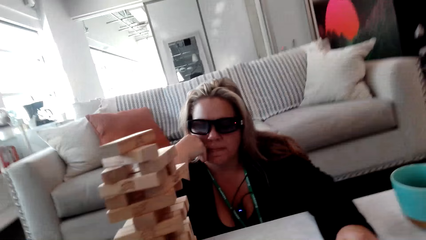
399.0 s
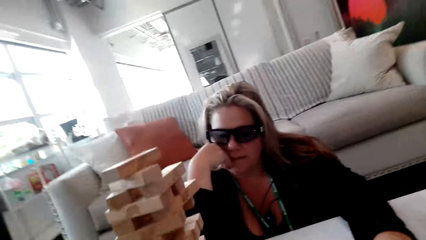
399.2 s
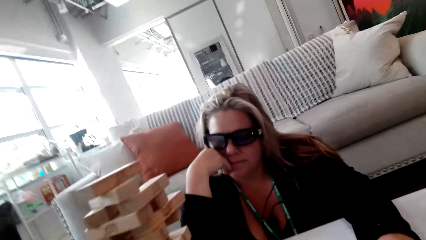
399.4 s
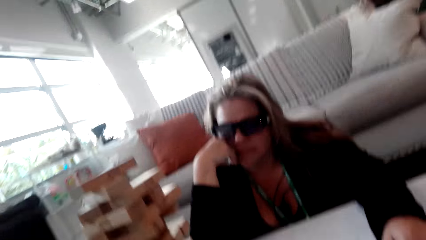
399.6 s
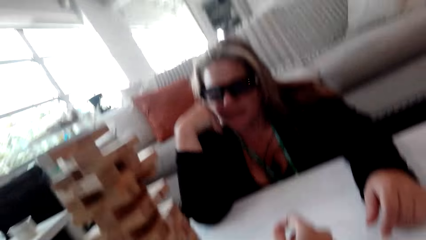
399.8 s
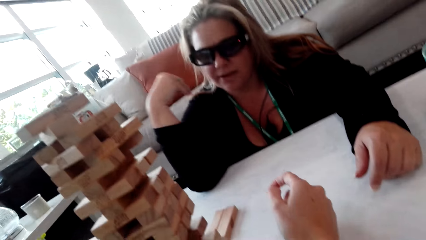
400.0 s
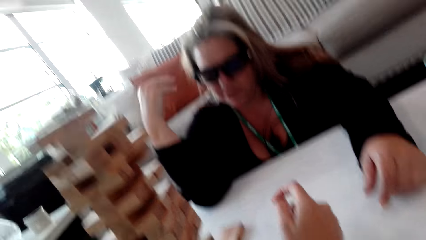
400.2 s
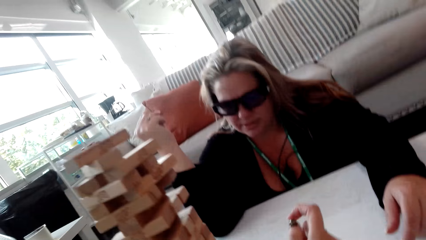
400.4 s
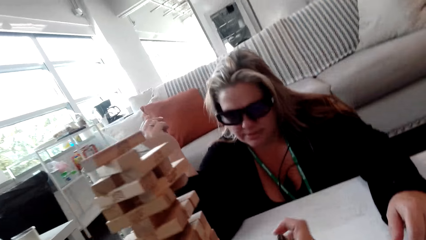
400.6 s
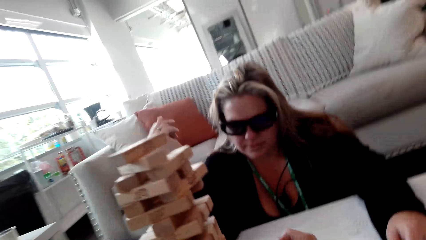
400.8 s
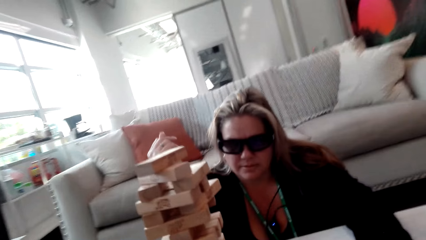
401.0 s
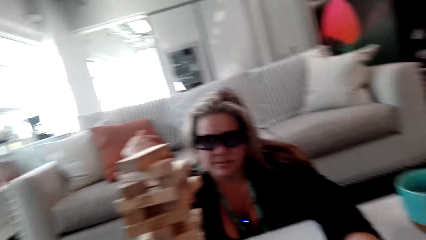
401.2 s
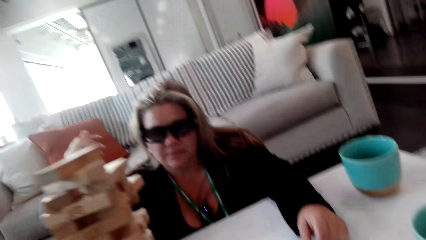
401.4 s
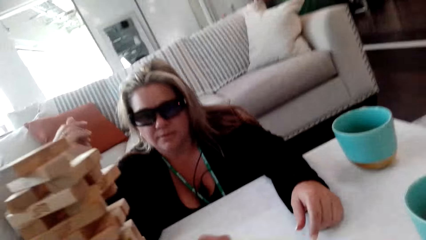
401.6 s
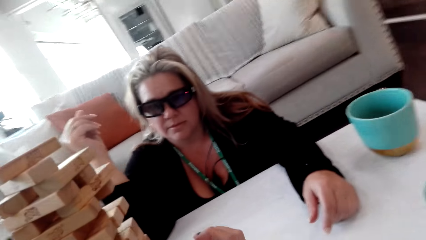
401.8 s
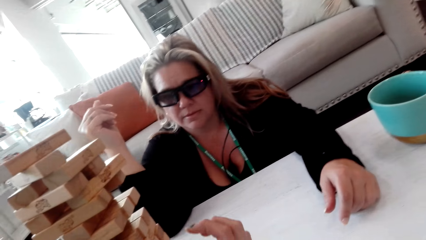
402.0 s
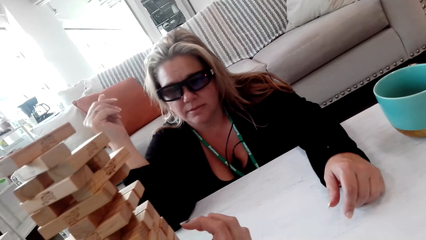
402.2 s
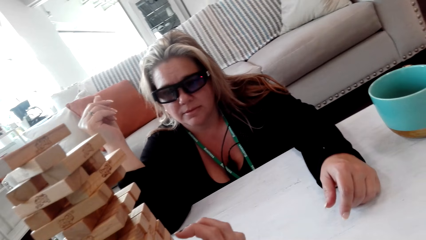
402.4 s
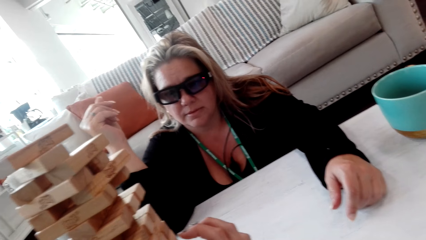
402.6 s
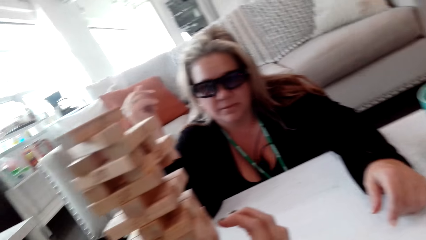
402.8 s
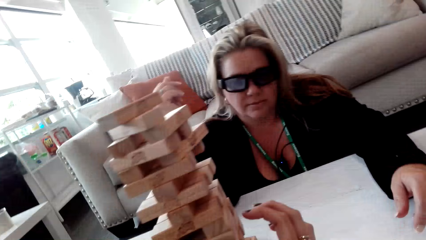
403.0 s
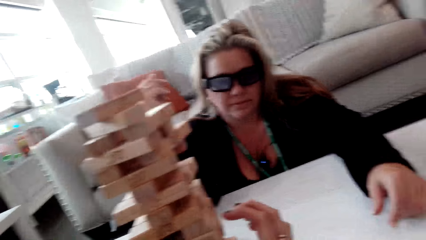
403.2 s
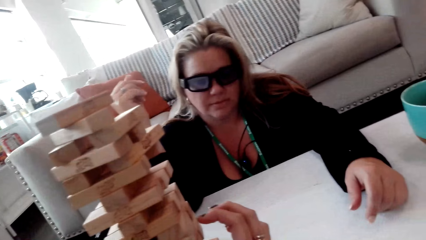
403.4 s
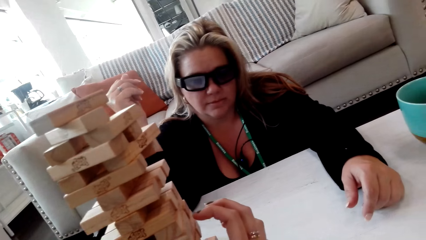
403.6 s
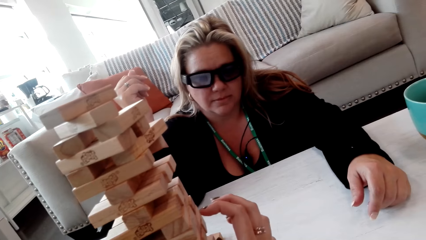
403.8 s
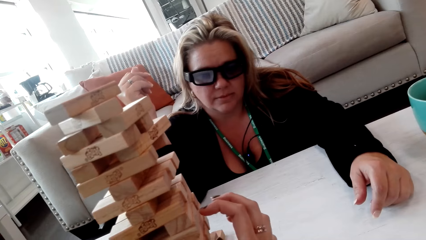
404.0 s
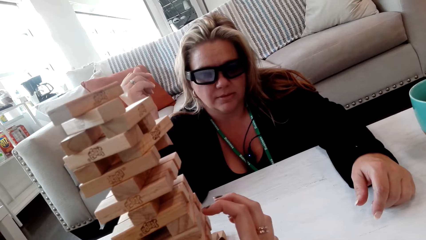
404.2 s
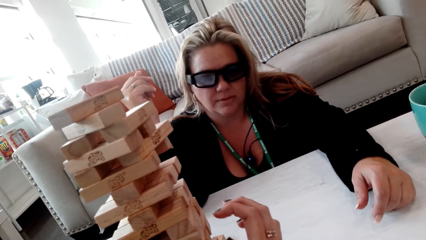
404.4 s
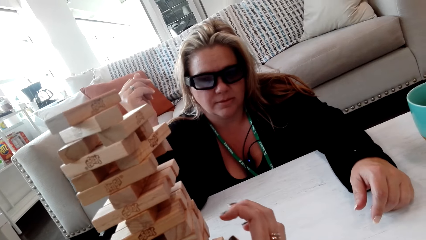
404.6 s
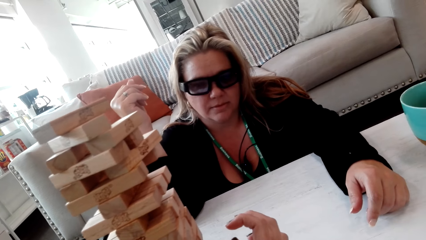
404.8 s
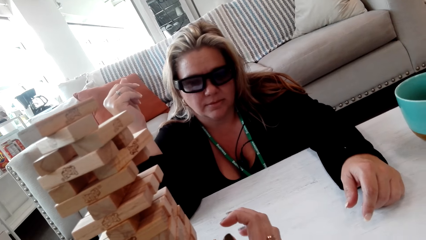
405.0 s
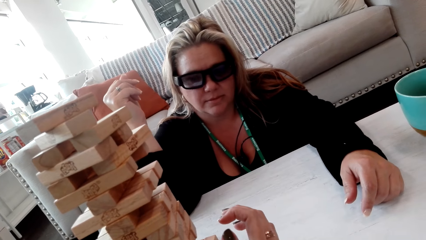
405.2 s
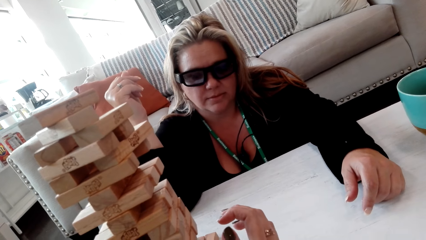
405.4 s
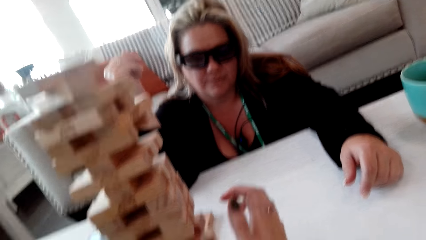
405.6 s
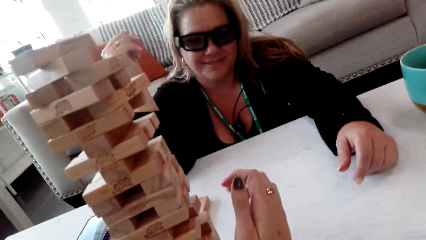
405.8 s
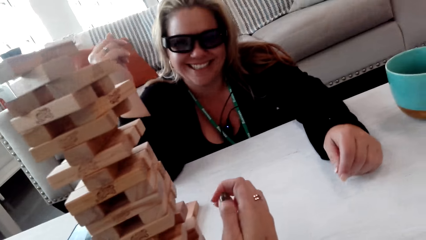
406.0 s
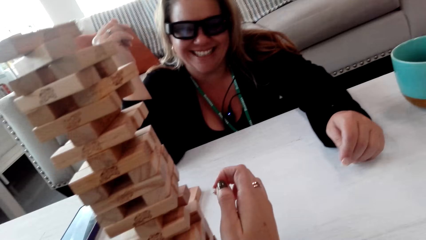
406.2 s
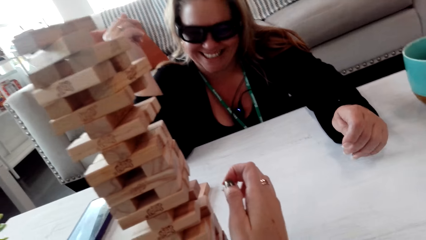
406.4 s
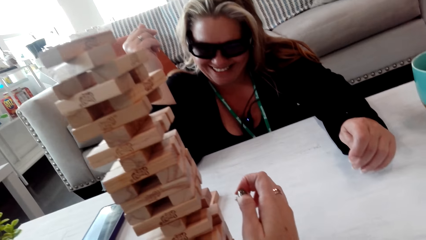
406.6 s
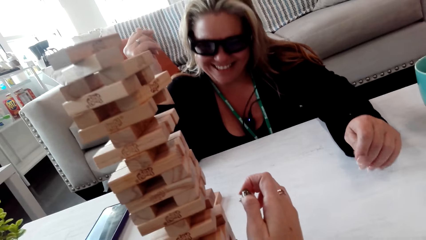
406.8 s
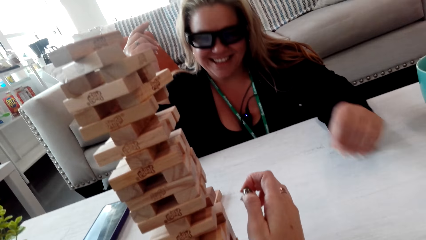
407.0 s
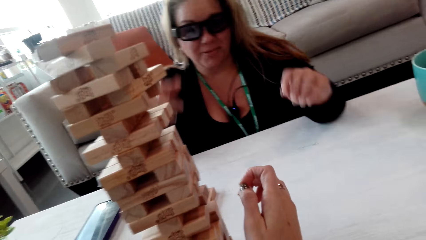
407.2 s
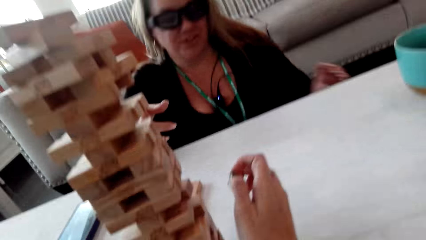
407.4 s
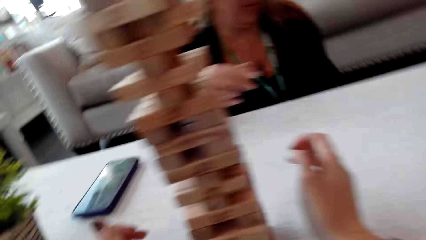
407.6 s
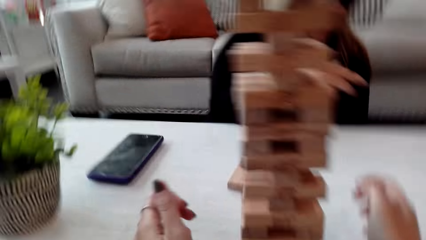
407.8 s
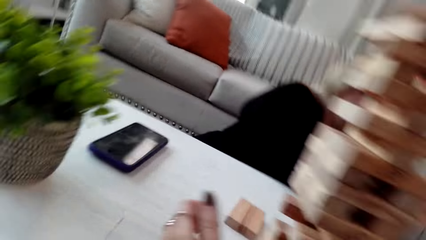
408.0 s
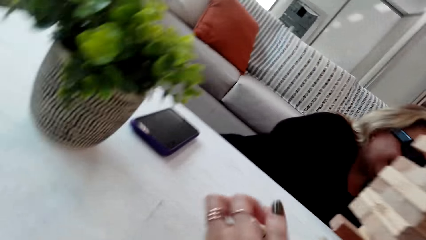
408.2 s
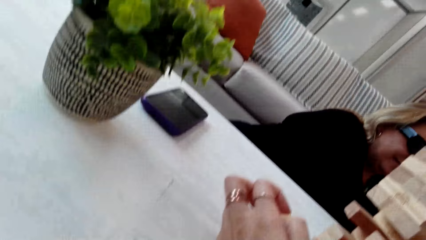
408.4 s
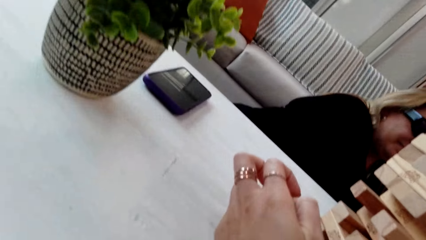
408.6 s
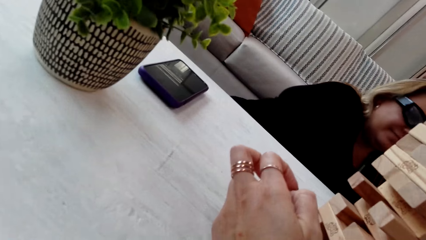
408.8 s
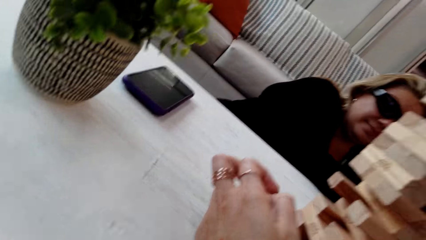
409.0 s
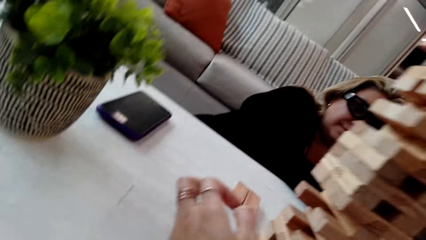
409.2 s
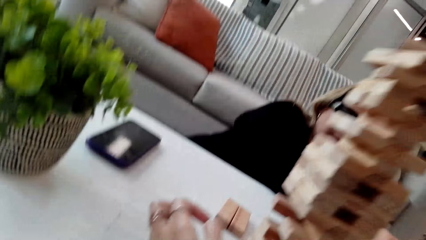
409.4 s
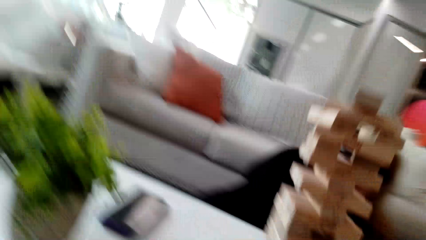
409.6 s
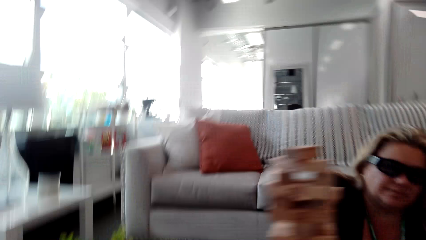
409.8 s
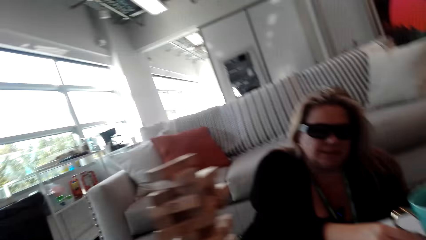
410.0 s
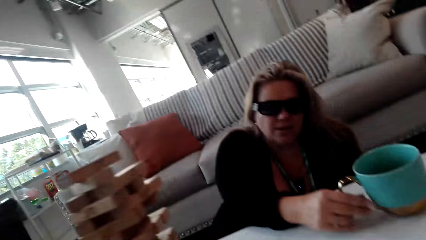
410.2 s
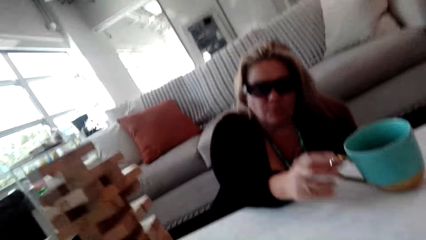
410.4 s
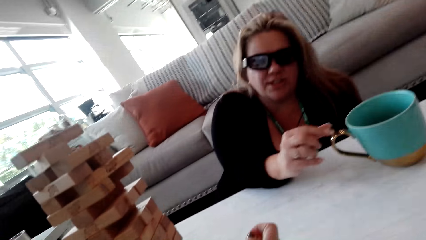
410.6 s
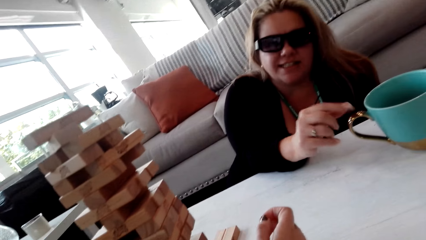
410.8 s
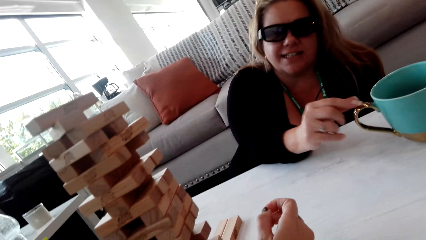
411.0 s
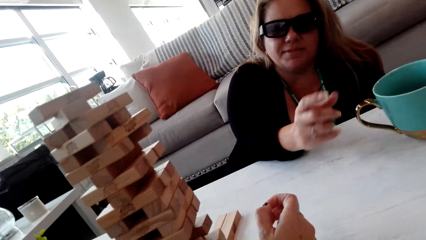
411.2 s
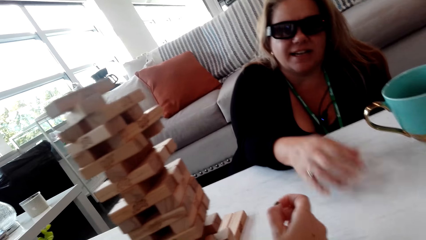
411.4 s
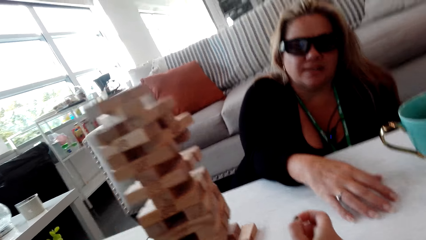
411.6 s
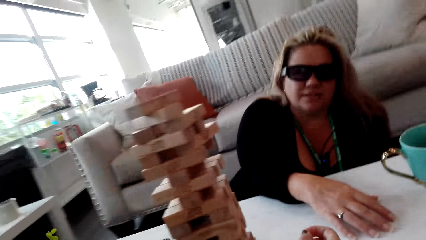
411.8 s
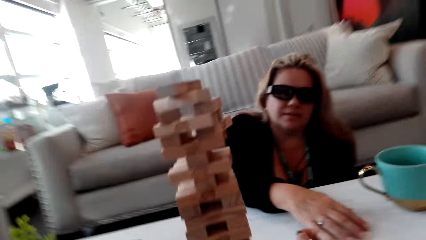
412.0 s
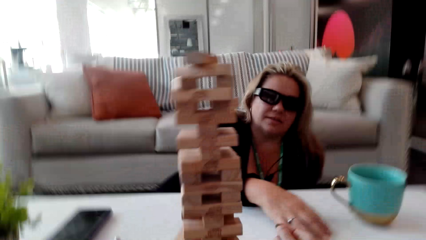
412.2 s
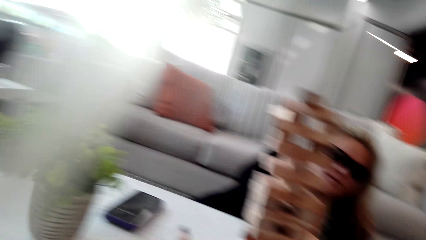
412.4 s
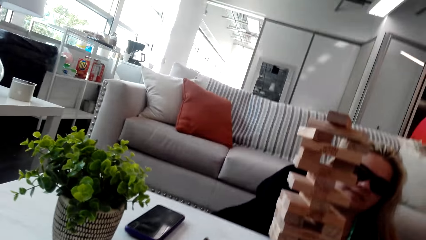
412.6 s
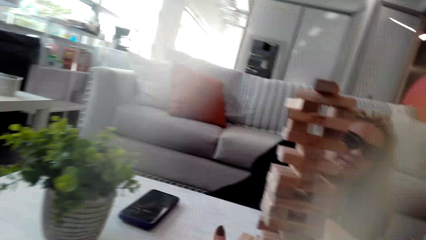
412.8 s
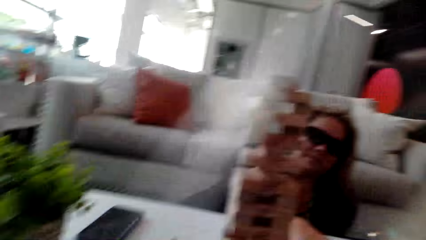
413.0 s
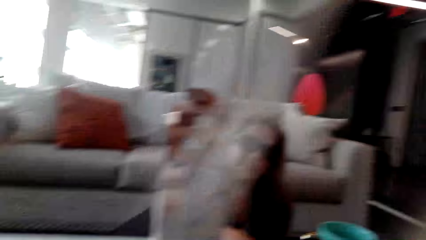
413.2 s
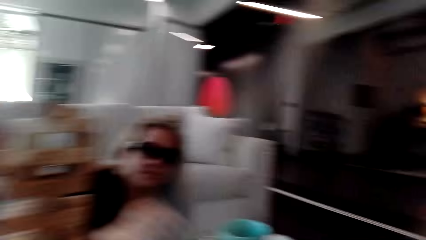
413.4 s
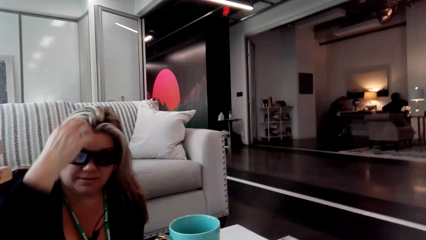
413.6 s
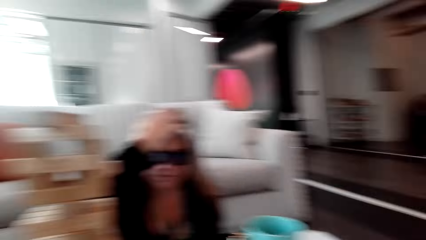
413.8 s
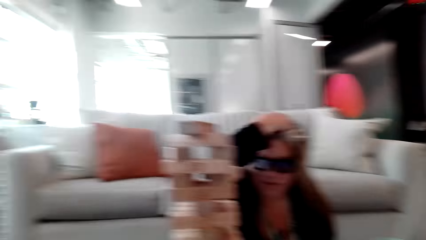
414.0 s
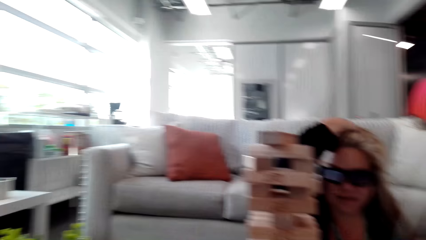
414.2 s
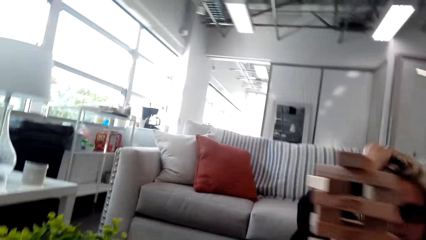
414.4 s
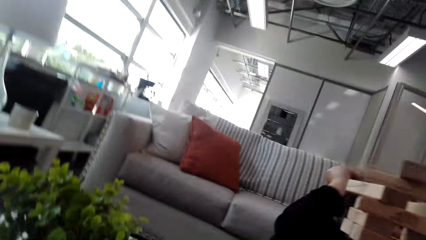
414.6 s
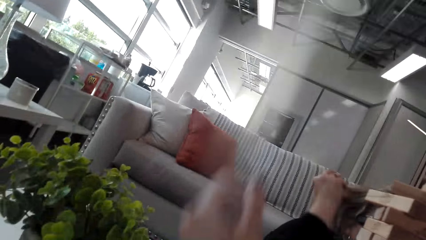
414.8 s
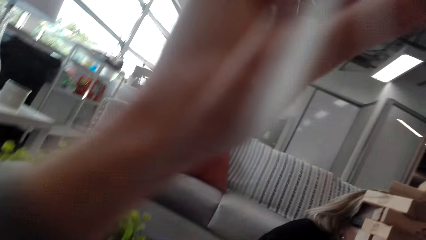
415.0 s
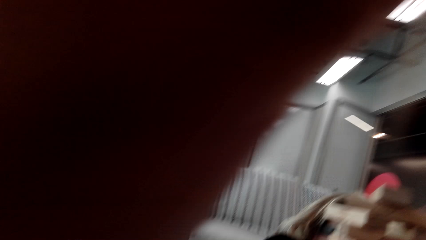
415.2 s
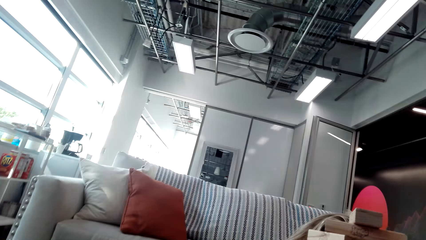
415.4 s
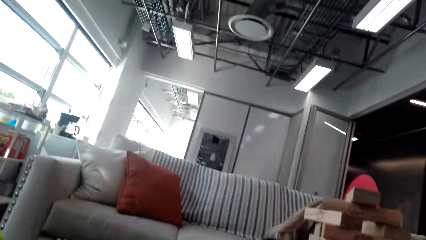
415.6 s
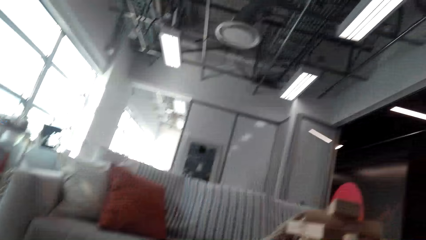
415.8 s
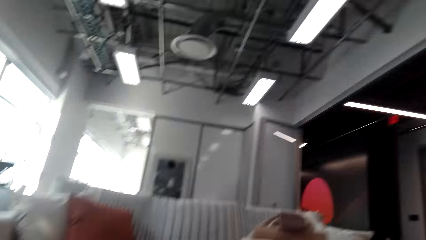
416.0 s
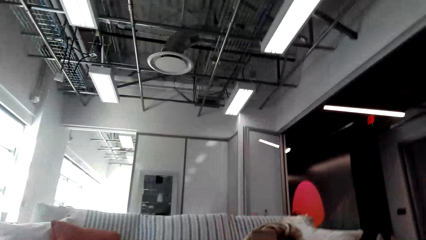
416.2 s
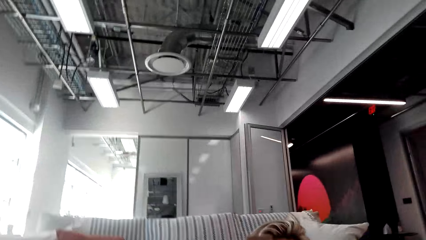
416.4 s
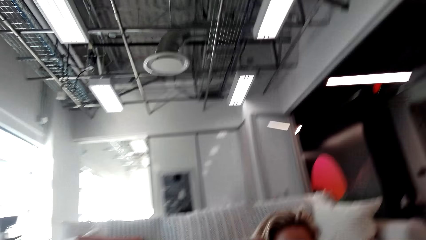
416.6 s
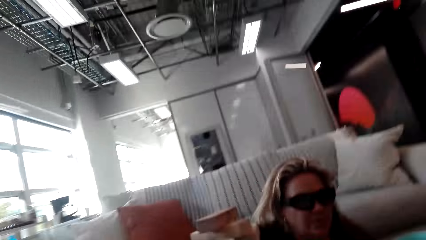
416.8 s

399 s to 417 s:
The camera wearer talks to a woman. They touch the puzzles. The woman talks to the camera wearer. The camera wearer looks at the jenga puzzle. The woman talks to the camera wearer, touches the cup and puts the hand on the table. The camera wearer looks at the jenga puzzle. They talk to the woman. The woman touches her hair. The camera wearer lifts the hand.
